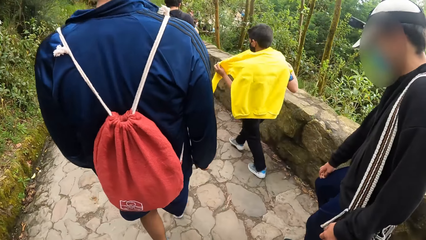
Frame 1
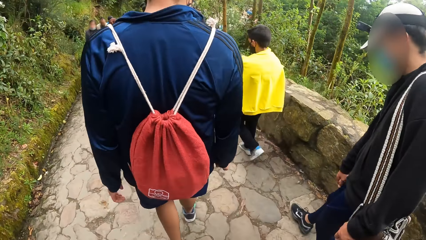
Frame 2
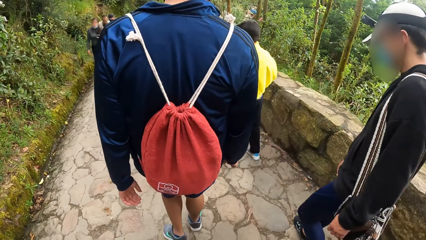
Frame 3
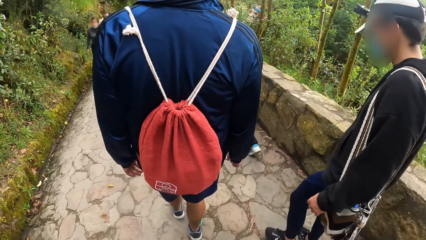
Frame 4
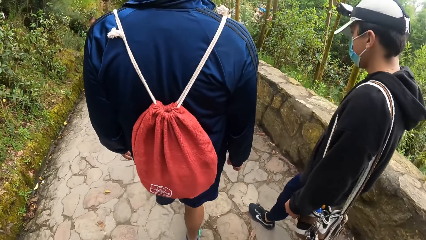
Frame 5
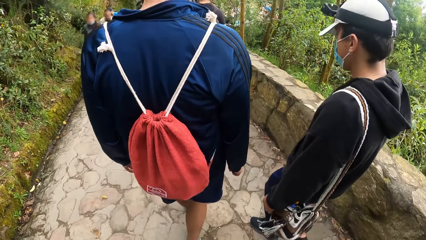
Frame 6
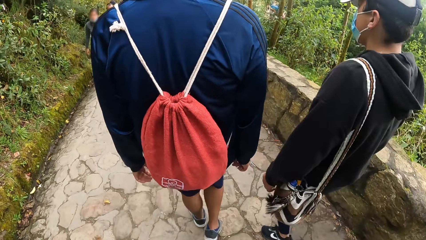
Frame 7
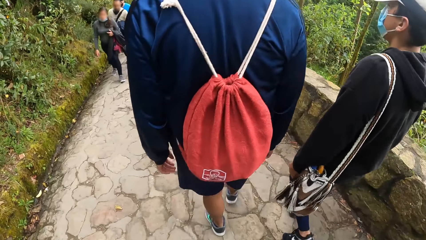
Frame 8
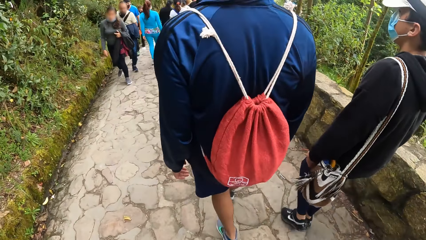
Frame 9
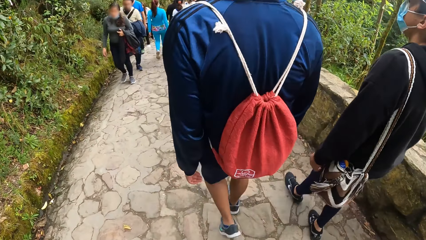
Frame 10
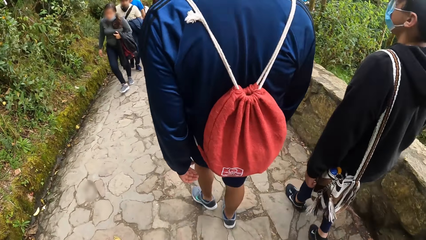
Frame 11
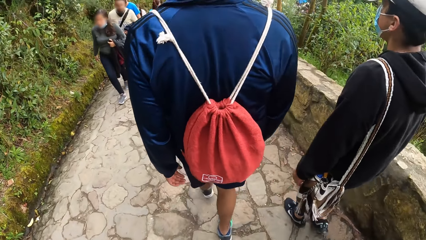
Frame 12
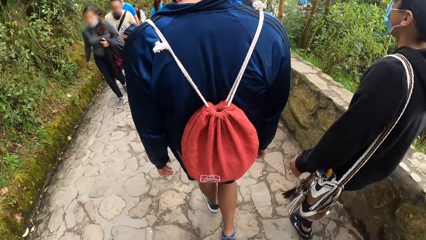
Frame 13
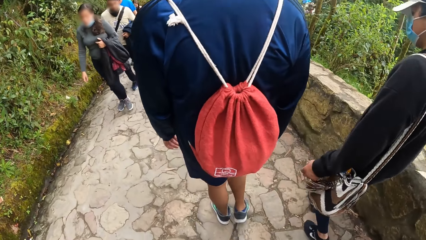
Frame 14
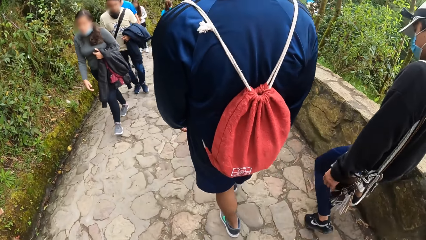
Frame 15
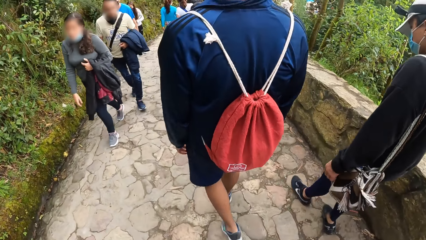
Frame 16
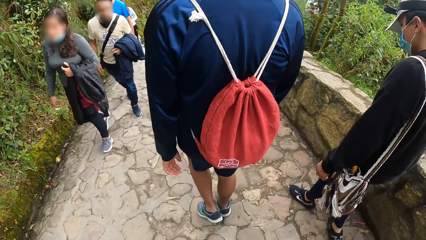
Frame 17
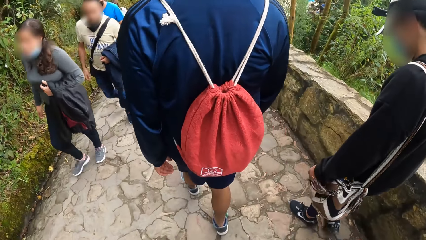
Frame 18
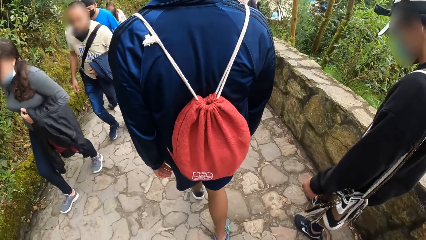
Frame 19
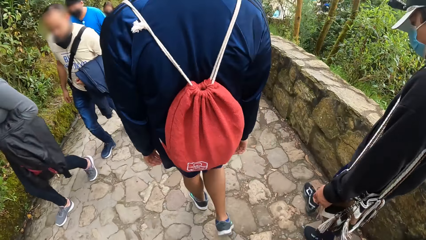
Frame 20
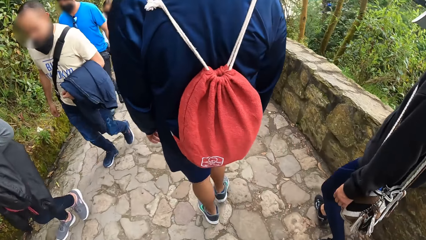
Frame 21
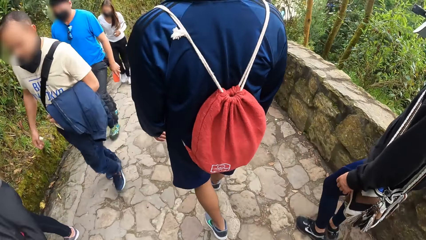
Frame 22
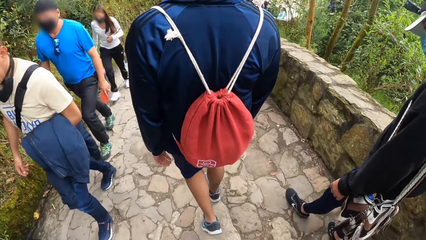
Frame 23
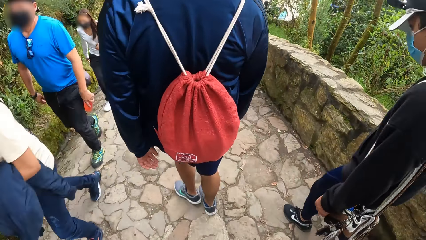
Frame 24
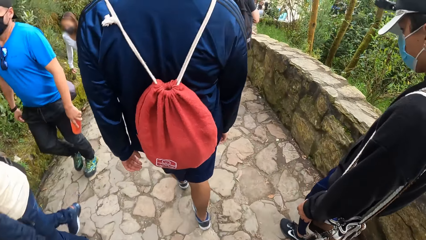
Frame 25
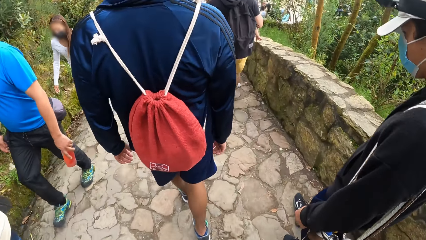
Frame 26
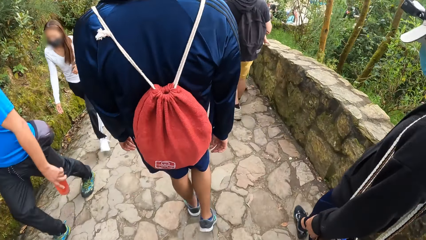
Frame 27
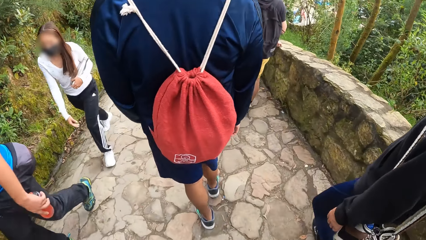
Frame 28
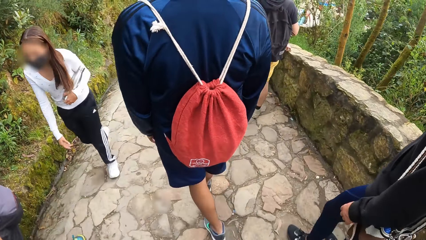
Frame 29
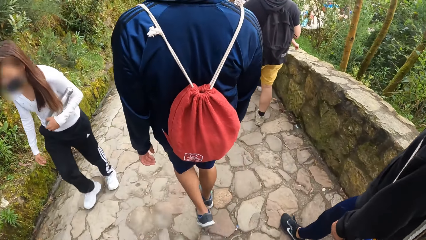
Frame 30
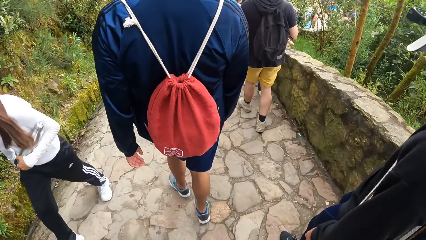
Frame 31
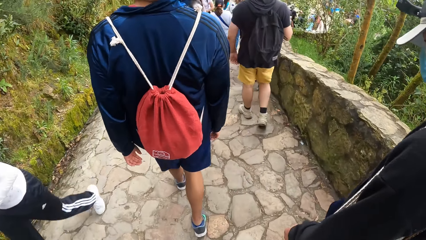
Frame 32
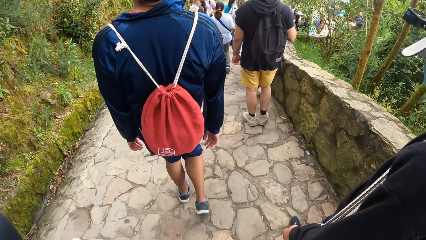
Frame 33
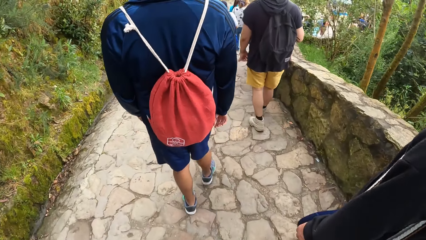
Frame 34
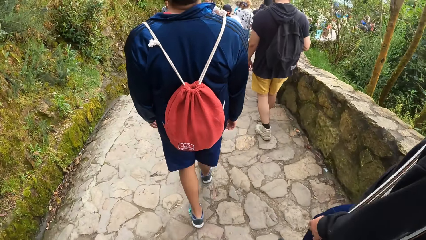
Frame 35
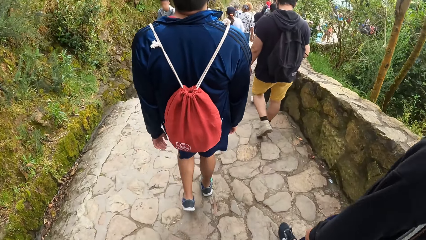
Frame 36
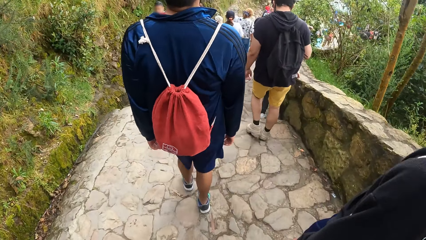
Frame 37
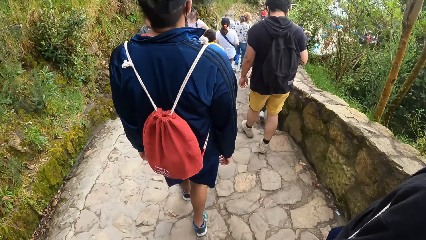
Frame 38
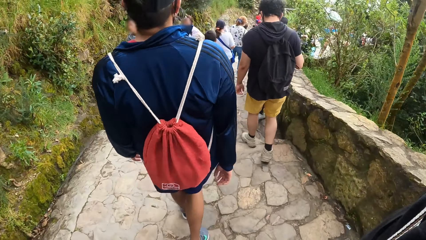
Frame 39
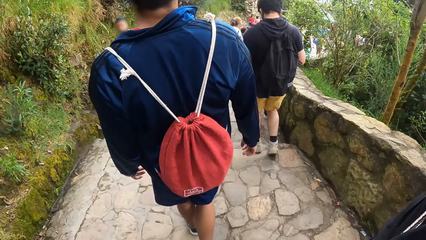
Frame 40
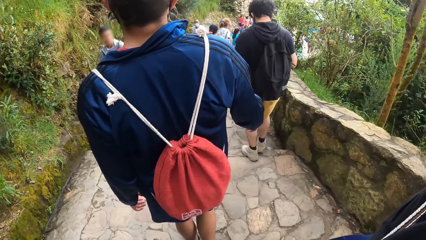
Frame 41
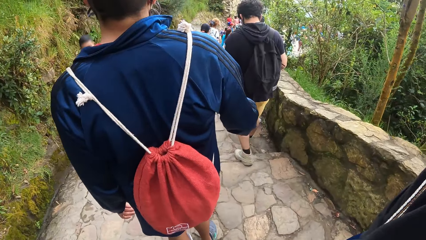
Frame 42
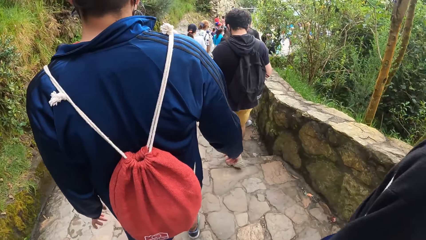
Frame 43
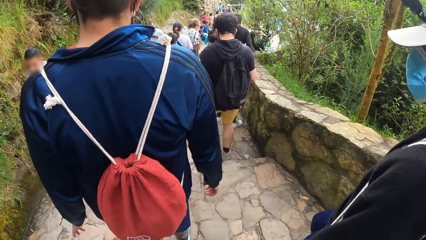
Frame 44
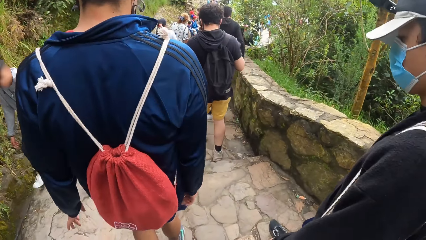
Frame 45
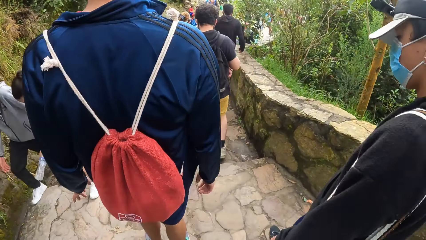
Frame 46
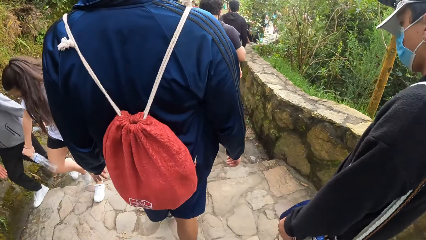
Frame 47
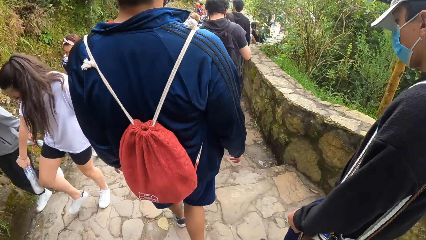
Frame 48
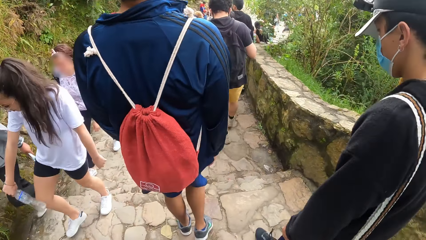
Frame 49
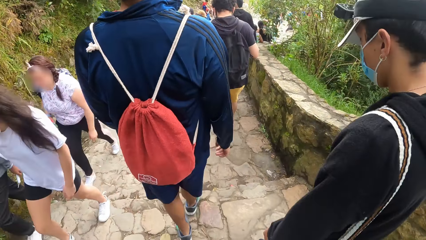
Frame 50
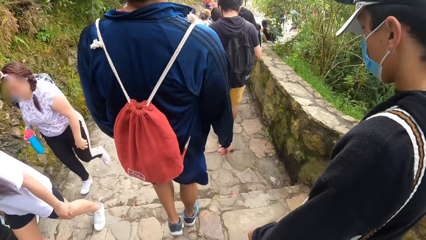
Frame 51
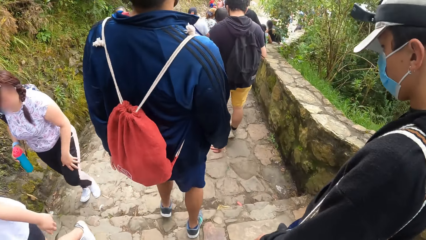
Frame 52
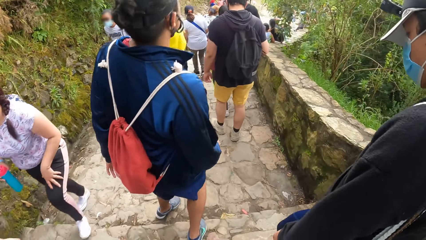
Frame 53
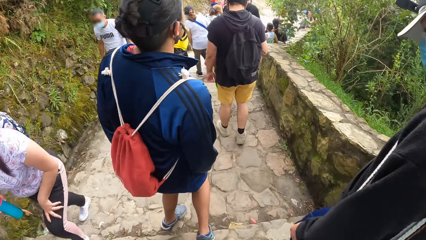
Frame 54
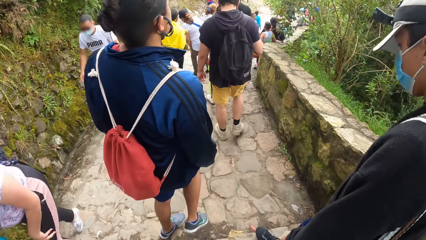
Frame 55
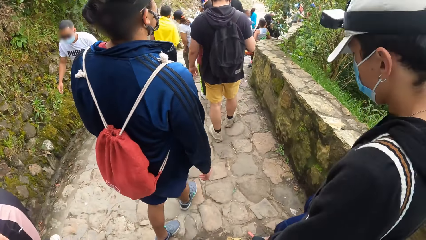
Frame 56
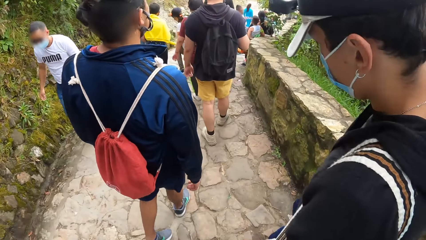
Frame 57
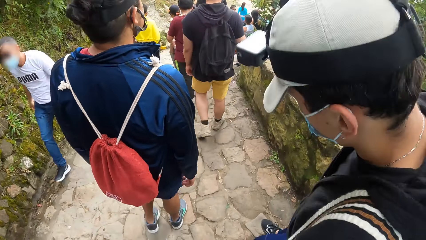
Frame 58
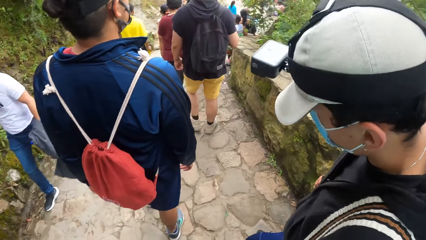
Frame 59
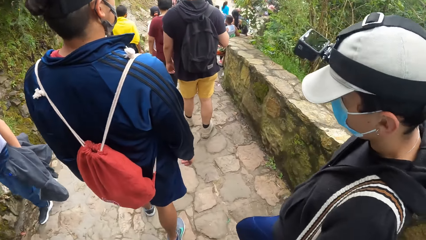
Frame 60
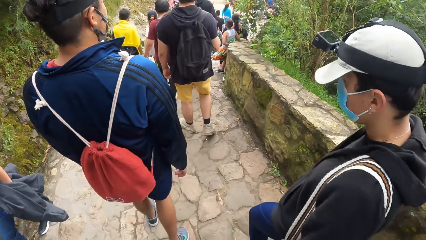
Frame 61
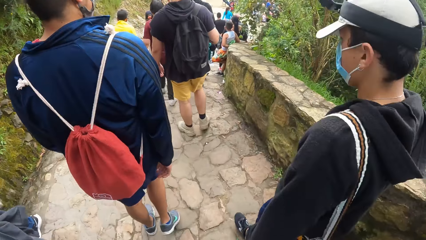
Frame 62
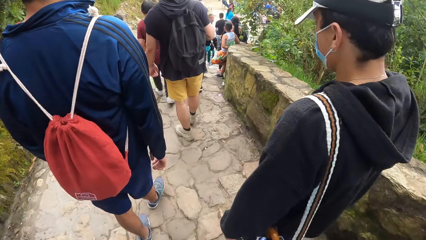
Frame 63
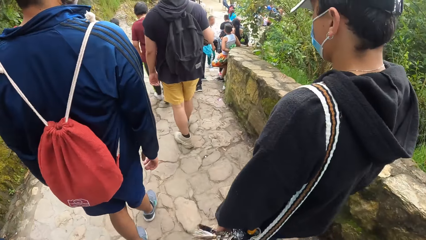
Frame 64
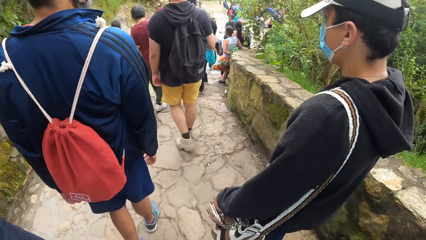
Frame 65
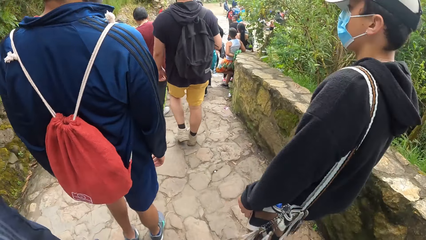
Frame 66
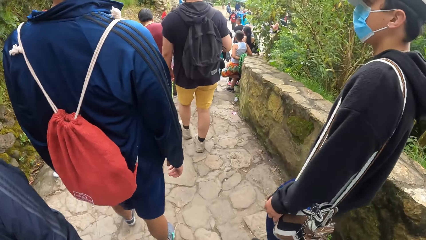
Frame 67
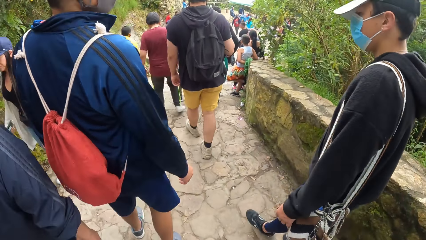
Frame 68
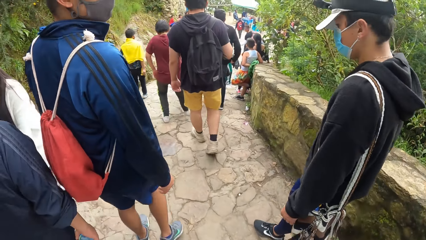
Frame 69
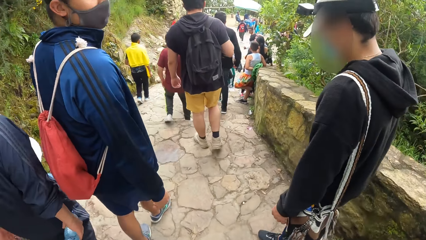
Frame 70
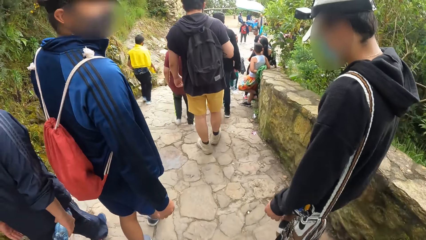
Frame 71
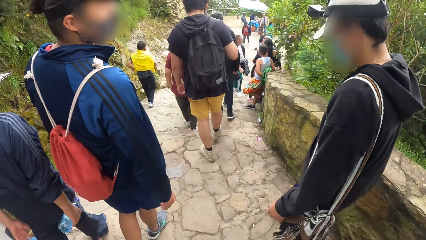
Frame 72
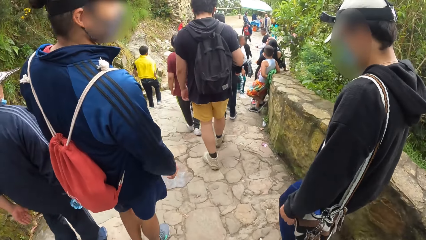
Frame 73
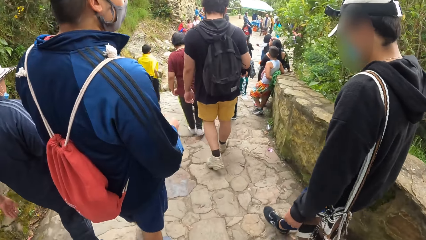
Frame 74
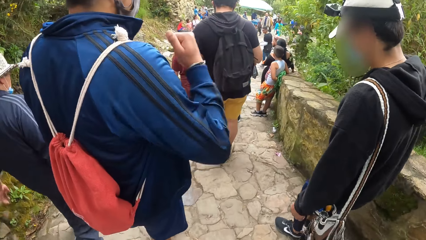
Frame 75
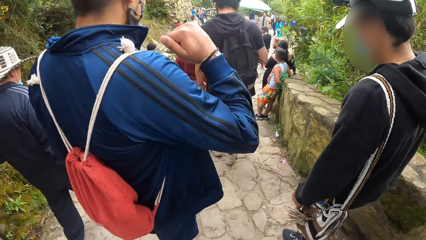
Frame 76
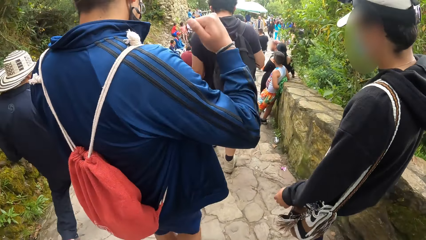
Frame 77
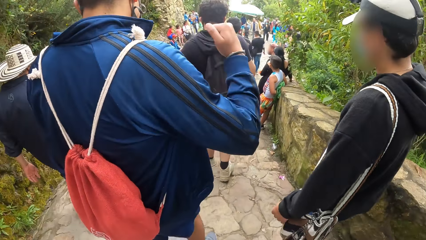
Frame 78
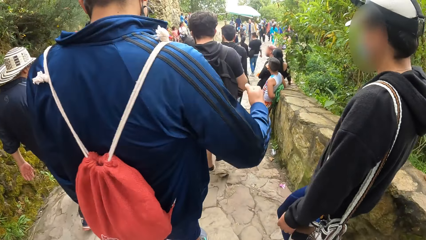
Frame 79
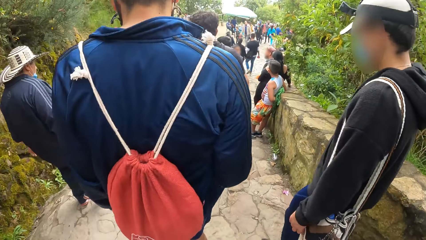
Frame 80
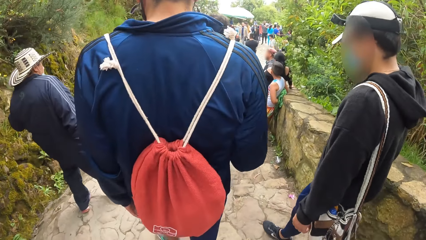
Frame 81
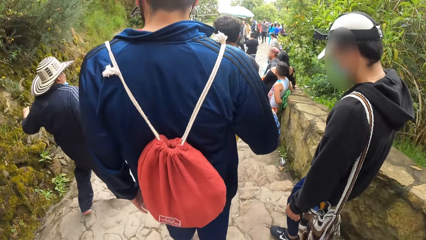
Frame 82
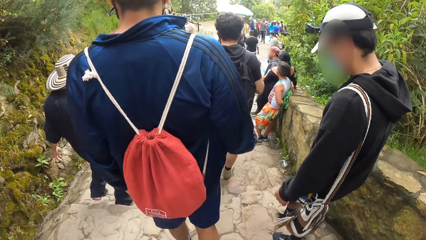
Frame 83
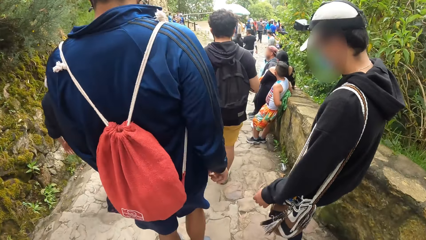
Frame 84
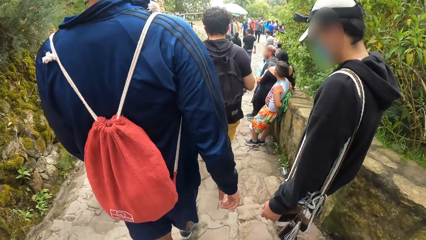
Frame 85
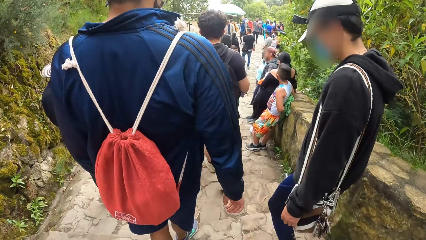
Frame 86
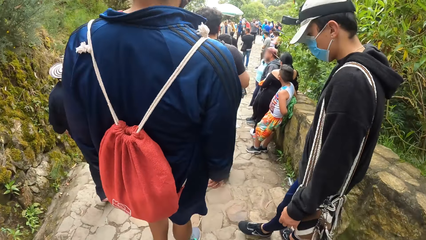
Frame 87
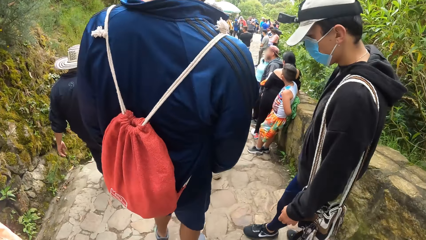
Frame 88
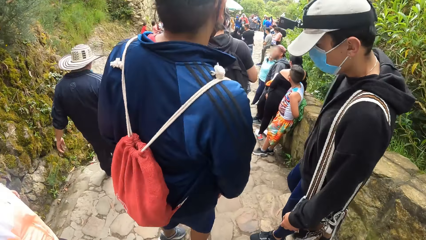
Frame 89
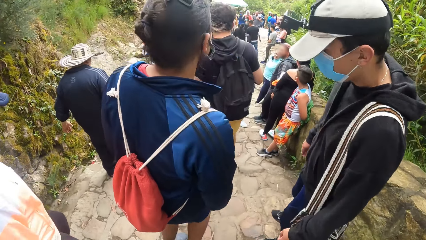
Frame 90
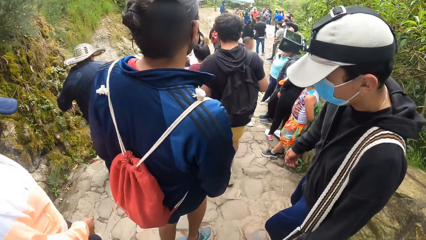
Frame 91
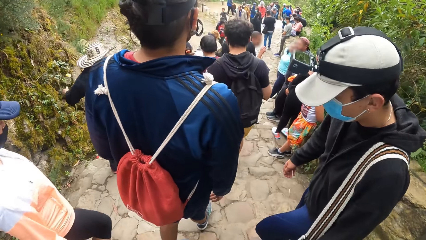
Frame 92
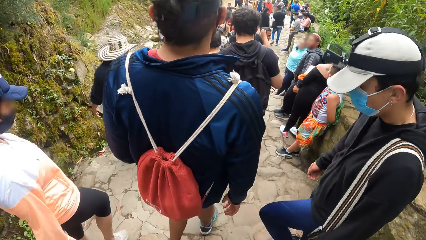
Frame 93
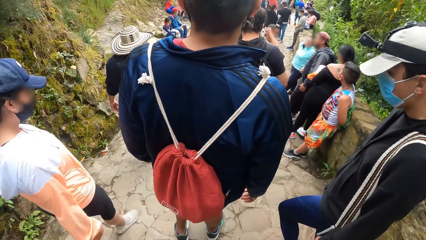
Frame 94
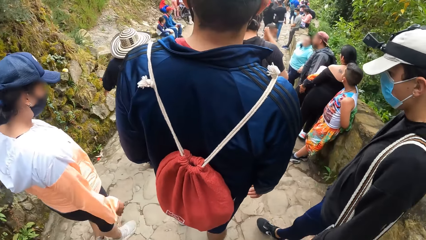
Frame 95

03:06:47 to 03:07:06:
The camera wearer walks down the staircase.
